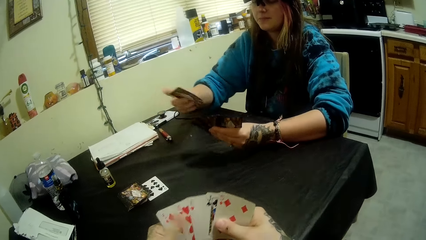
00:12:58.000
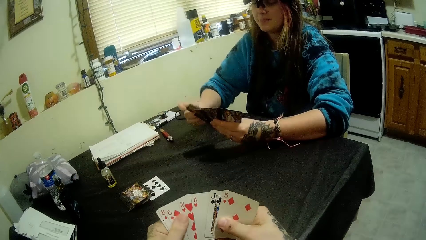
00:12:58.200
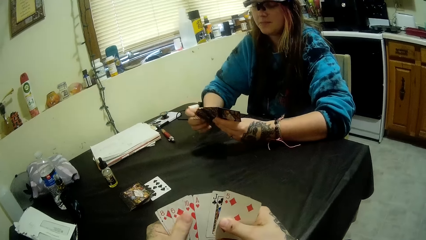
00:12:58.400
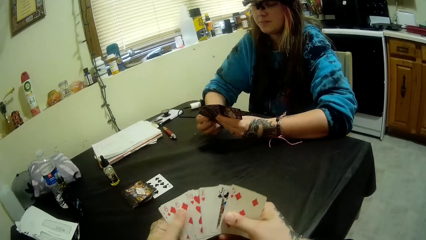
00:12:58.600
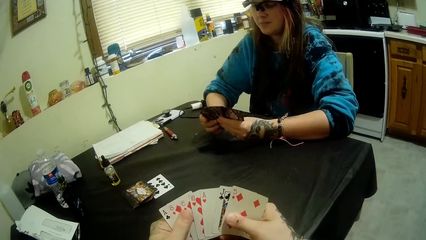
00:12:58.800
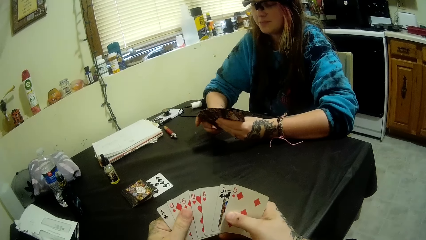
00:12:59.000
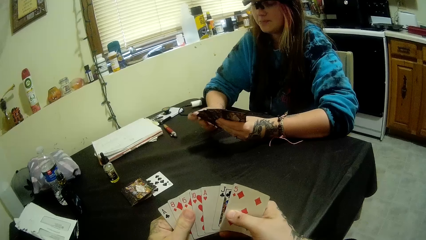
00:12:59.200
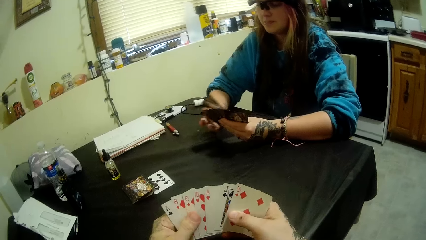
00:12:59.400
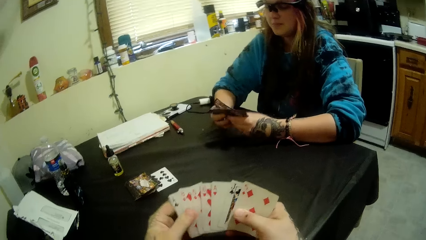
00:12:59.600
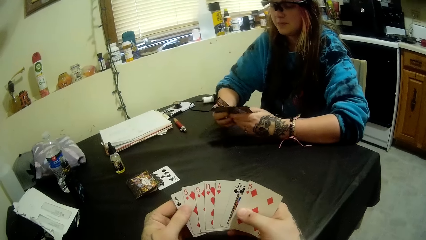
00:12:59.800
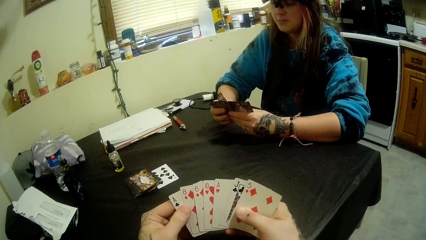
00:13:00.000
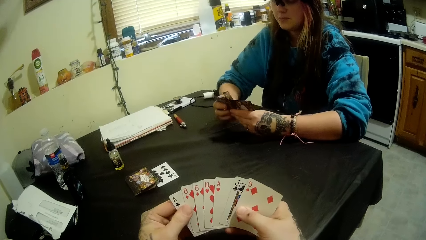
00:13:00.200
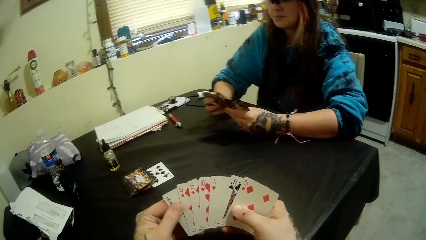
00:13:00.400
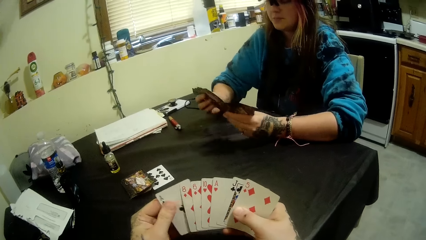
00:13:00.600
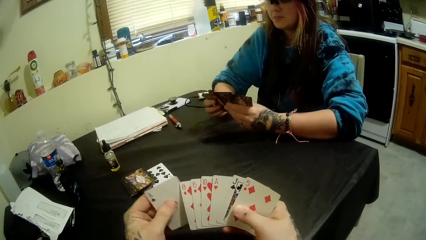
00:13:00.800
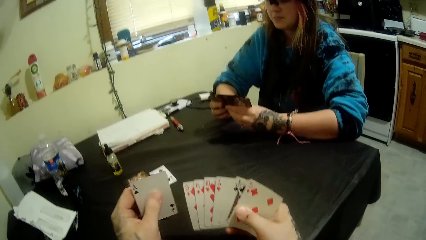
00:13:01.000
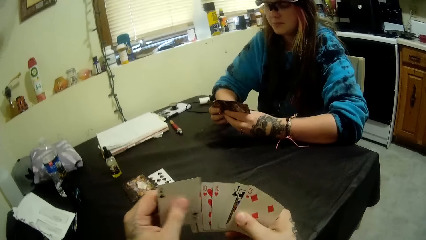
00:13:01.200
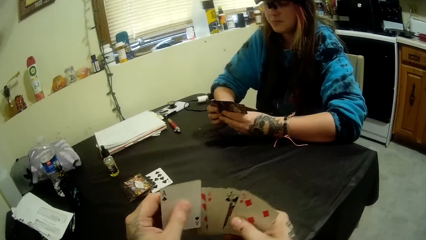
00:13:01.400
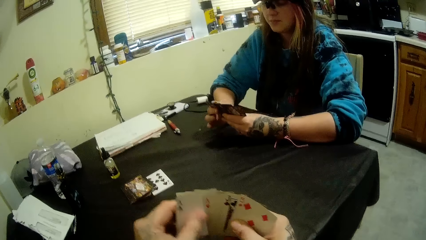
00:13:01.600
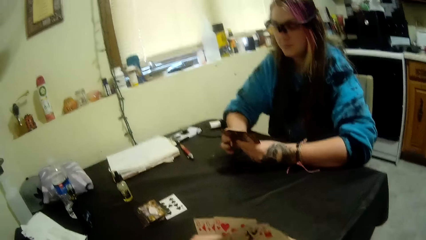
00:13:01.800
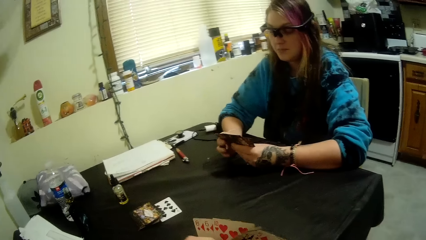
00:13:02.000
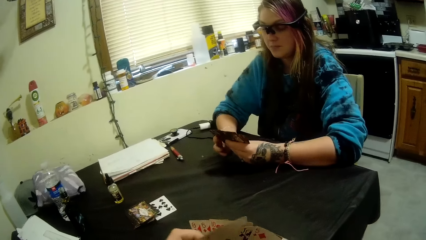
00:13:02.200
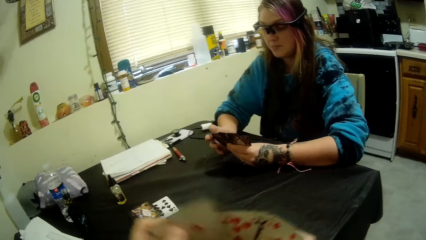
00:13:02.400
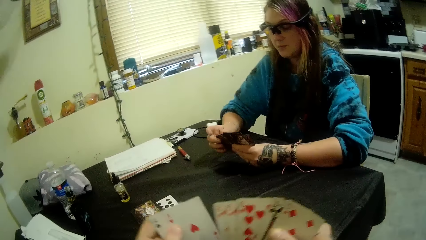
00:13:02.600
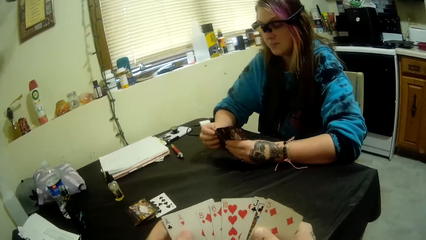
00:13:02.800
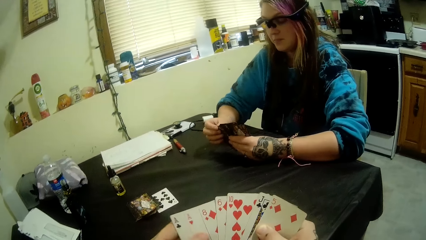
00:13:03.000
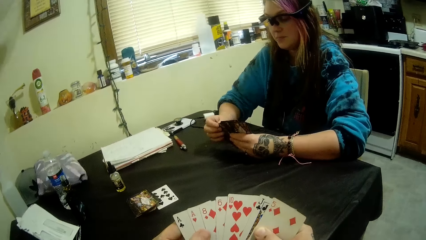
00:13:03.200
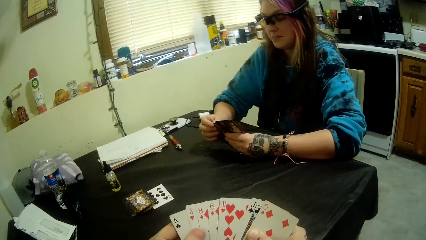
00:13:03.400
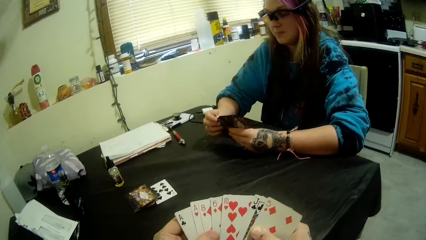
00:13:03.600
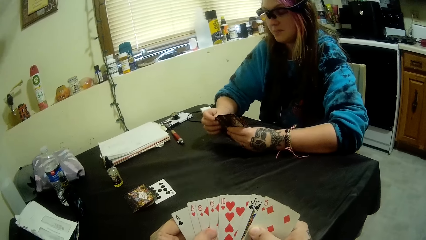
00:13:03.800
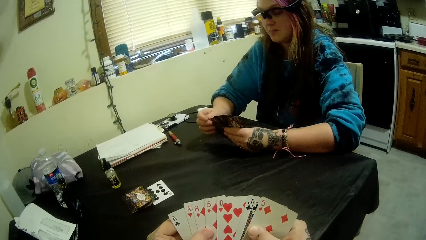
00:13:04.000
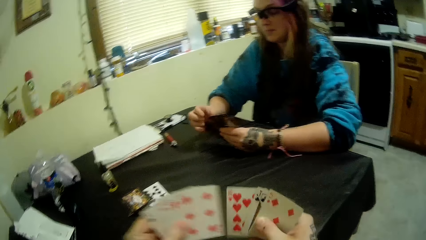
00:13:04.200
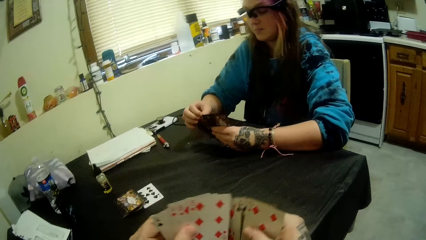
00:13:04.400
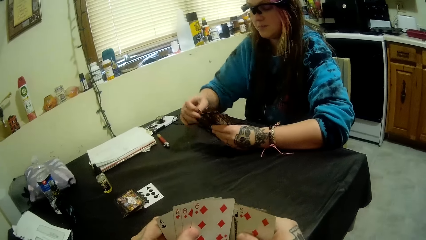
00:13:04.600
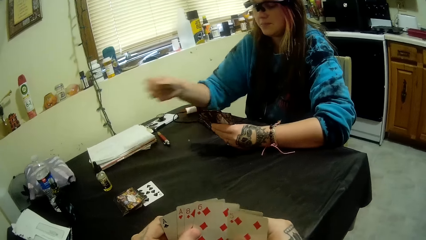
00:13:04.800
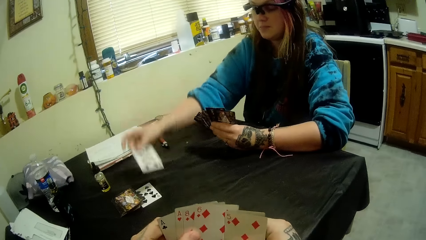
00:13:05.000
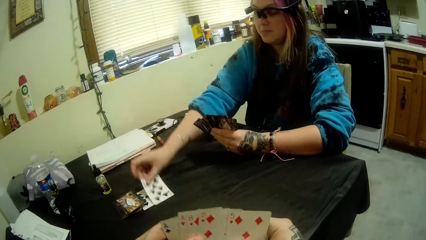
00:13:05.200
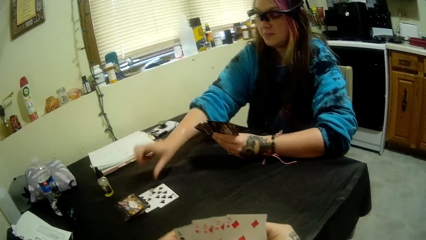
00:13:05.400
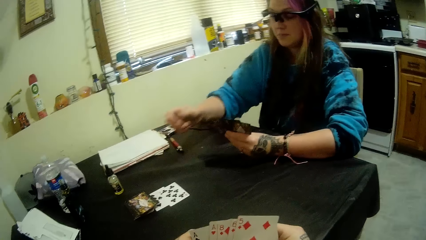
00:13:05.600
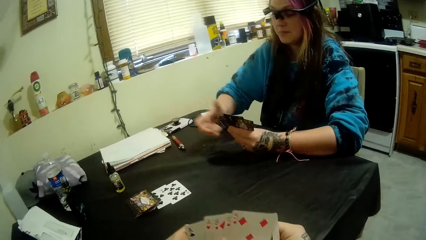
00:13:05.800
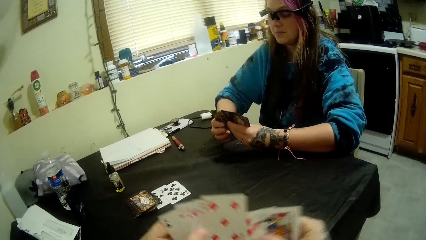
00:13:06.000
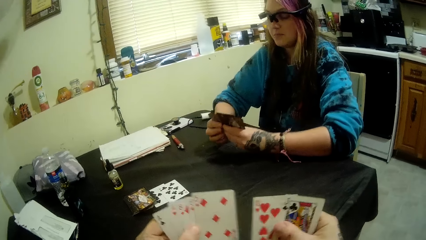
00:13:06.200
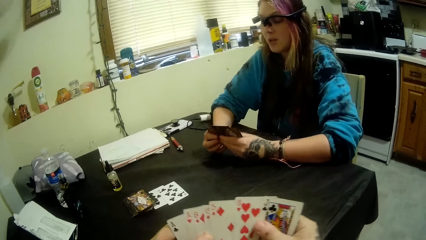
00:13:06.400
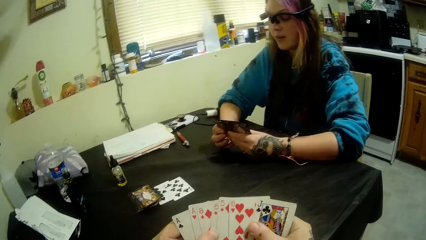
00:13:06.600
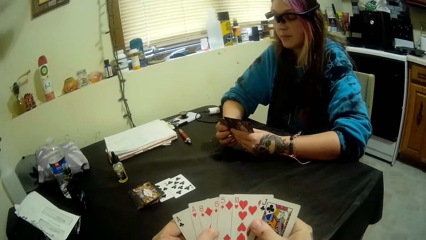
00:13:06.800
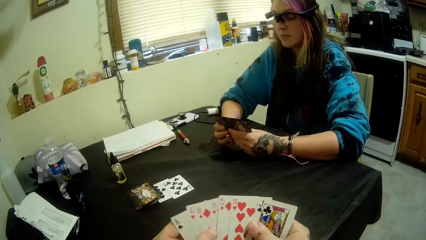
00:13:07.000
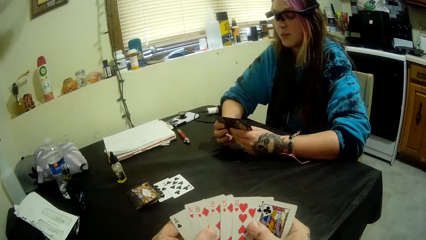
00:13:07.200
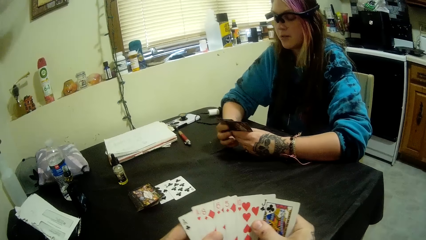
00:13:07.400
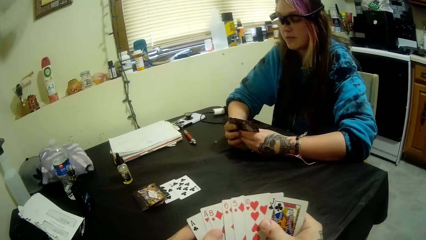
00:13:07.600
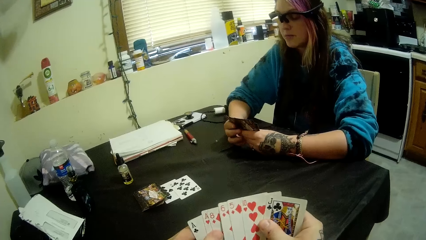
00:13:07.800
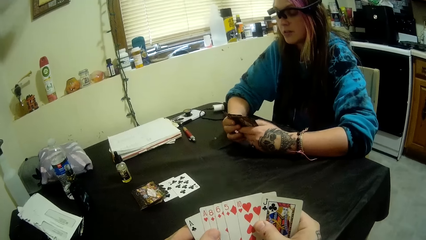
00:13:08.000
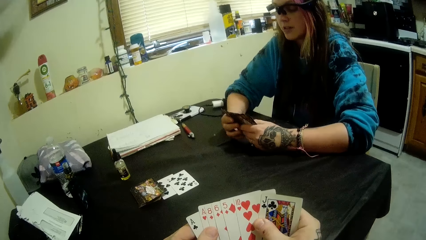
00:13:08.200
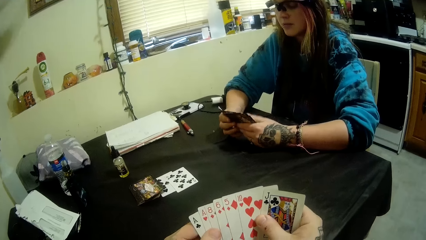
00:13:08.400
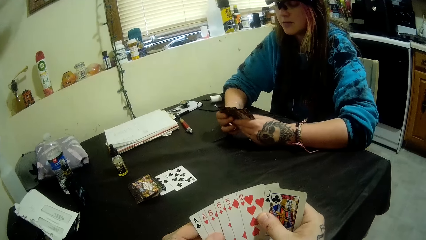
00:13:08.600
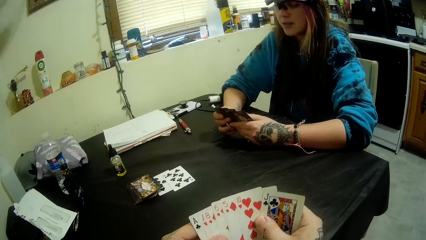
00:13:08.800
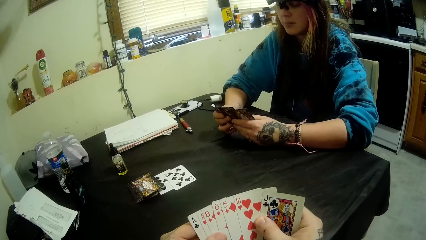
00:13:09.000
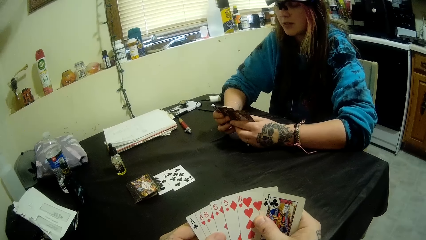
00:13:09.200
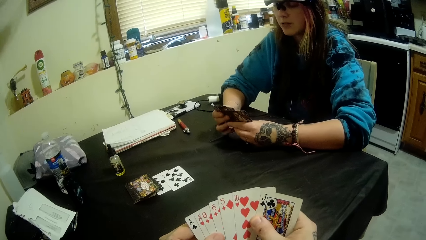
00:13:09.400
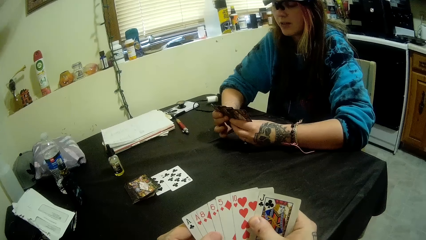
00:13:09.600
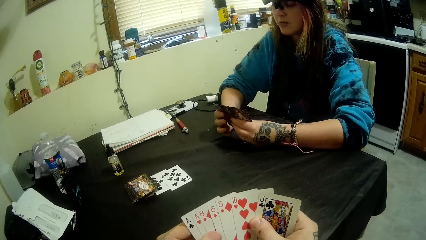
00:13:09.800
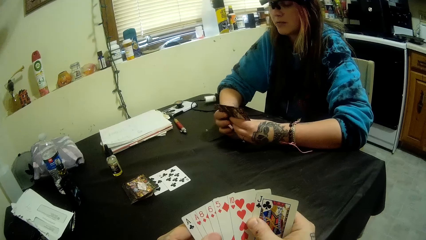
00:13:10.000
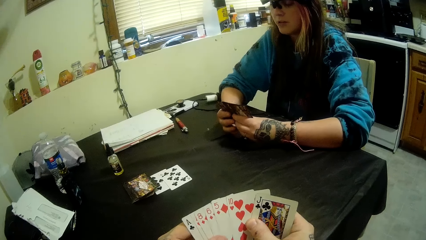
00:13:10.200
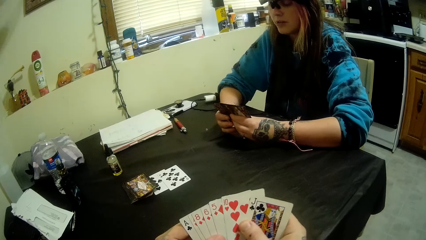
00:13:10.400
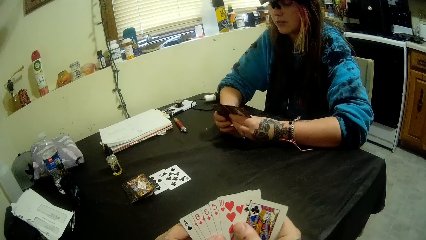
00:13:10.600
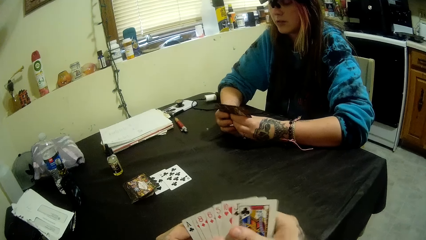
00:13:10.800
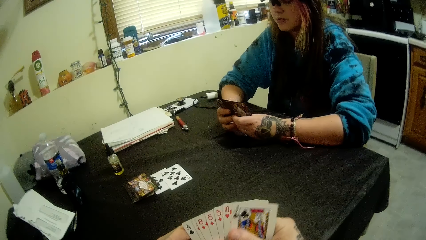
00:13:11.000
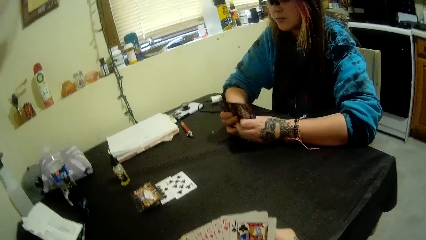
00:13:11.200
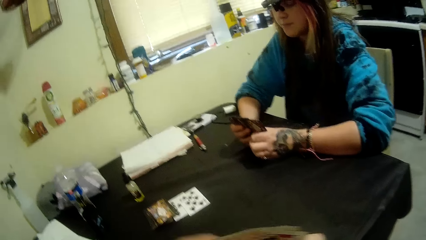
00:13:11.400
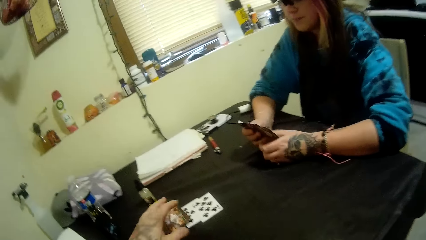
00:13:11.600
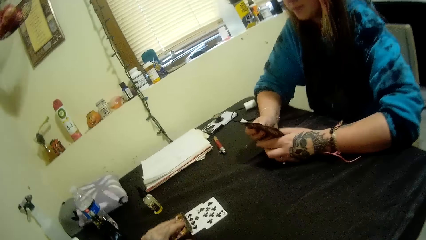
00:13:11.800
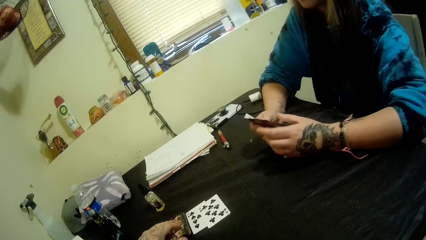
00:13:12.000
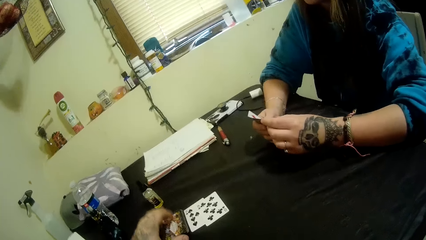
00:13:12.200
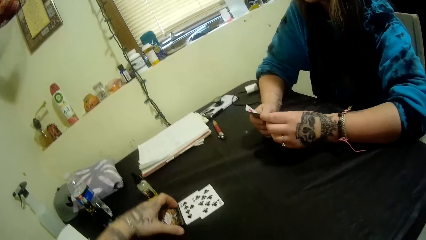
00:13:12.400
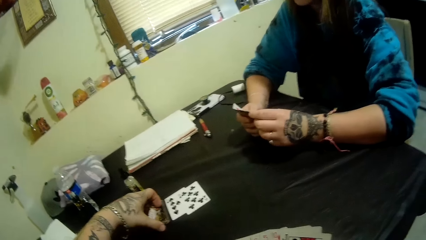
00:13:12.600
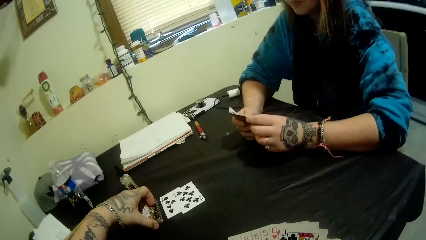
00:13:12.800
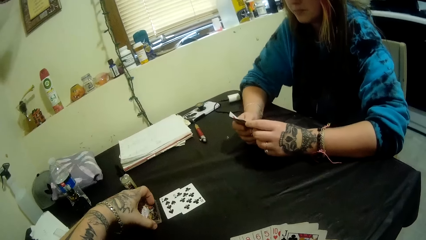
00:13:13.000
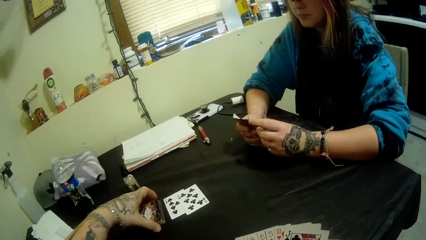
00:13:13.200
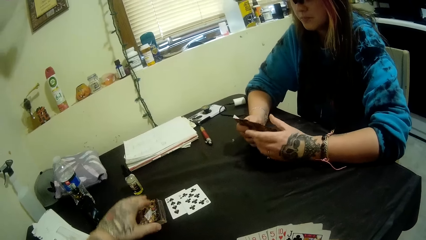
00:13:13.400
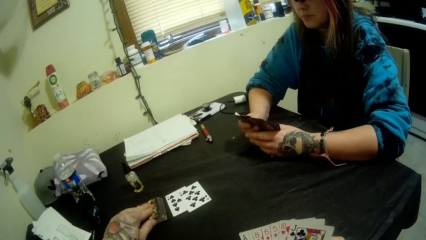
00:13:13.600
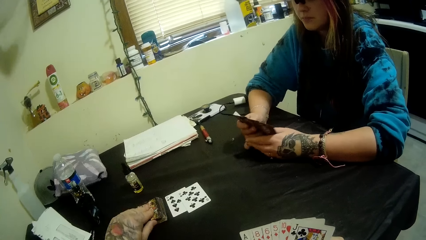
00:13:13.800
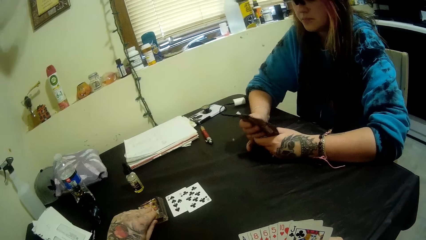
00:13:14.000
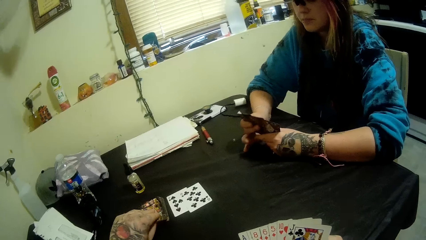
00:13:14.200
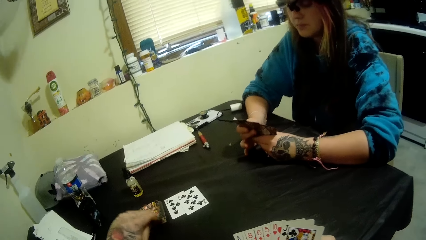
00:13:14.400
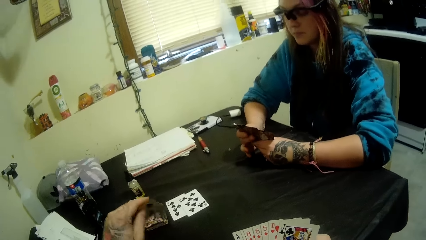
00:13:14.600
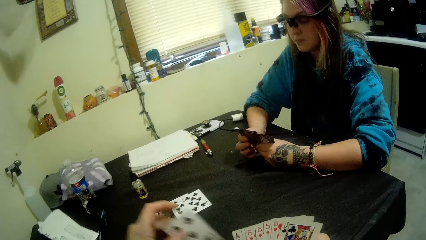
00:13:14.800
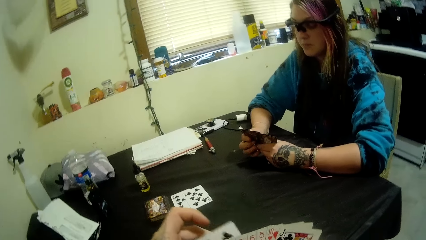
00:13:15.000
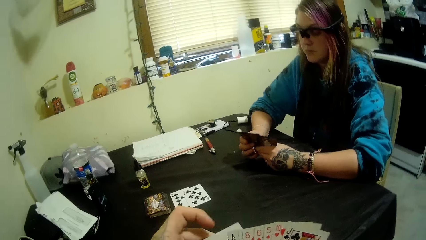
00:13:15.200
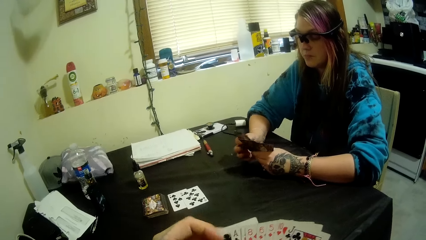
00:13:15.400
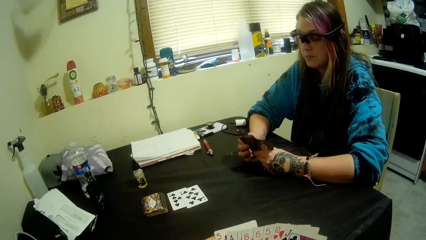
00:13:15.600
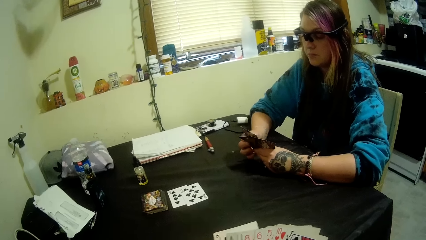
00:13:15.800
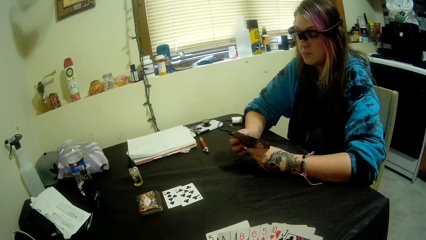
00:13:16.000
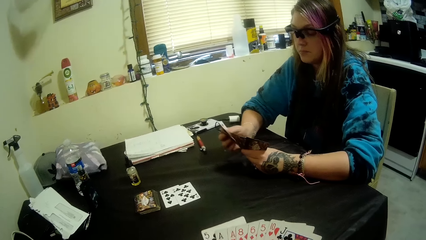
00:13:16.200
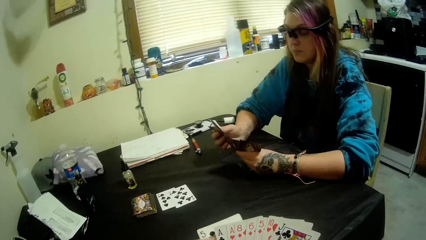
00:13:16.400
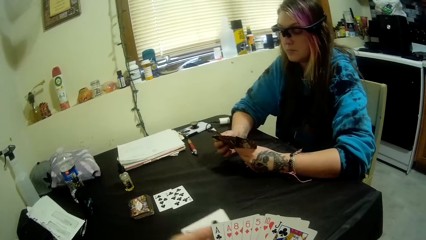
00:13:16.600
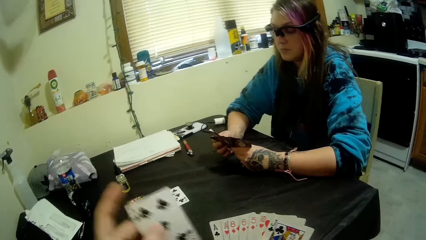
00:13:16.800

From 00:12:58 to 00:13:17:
A girl places a card on the center of the table with her right hand. The camera wearer checks the cards. He picks a card from the deck of cards with his left hand.
